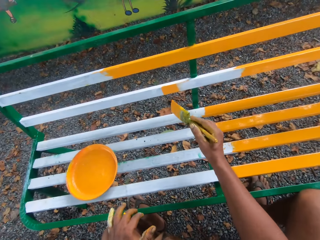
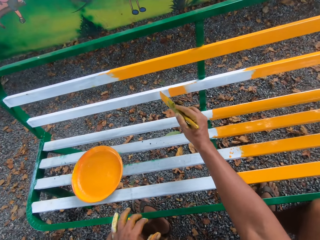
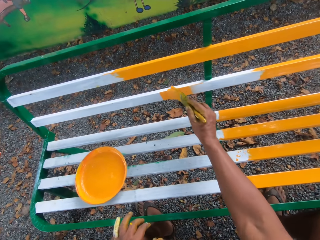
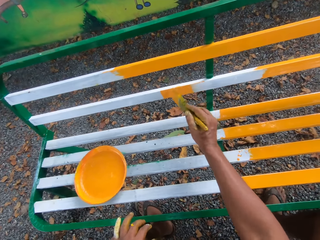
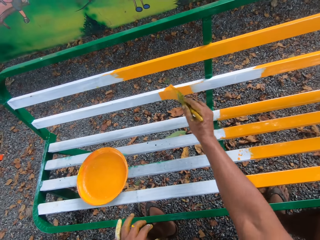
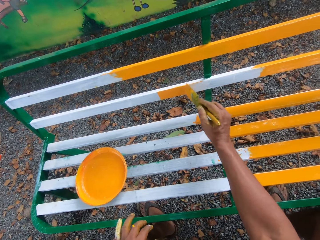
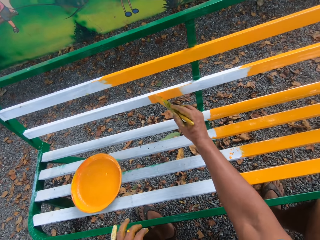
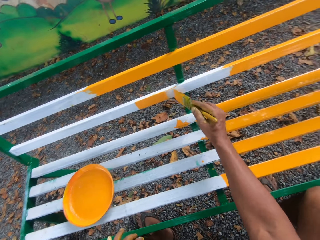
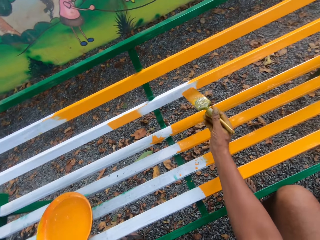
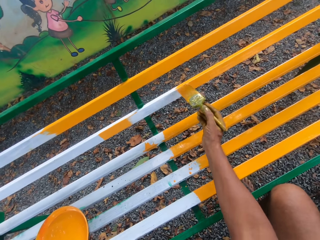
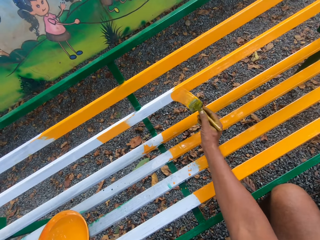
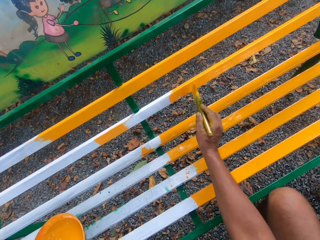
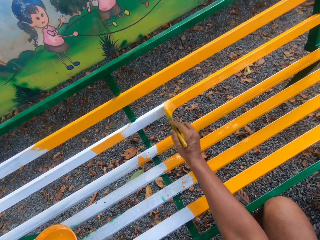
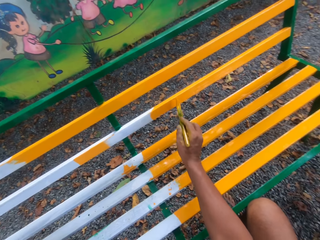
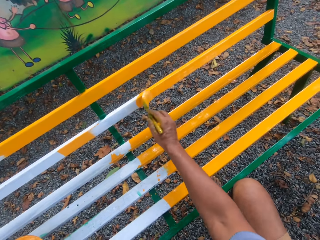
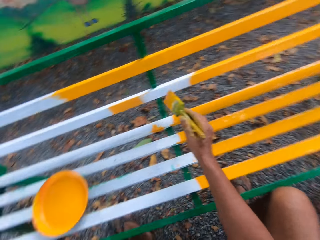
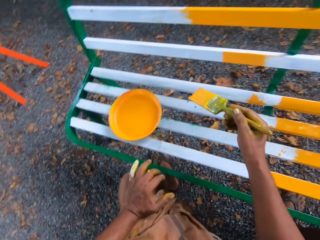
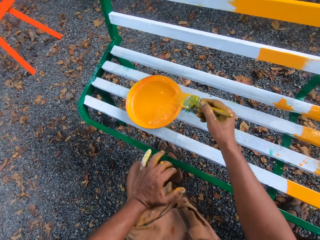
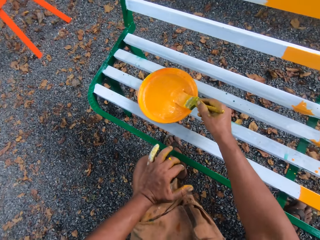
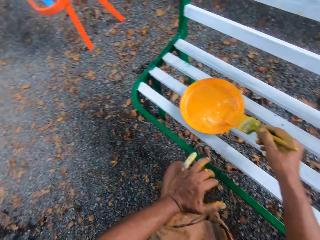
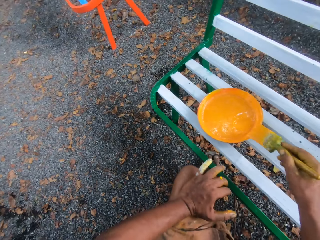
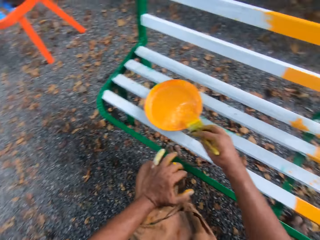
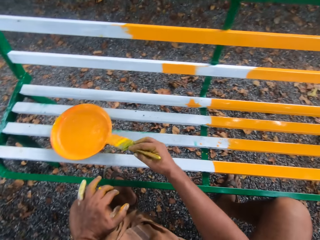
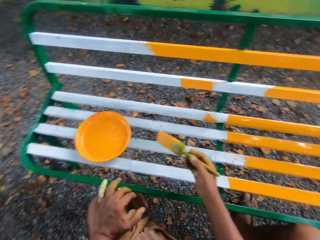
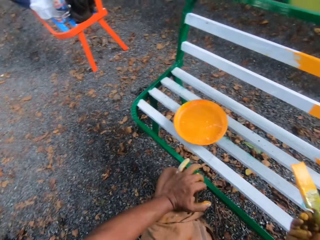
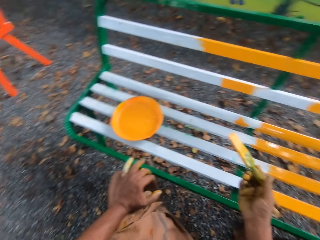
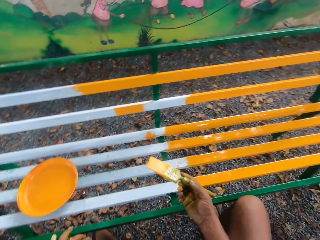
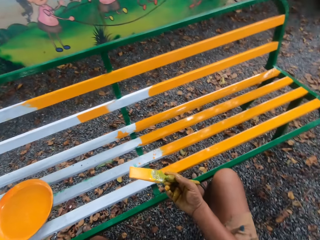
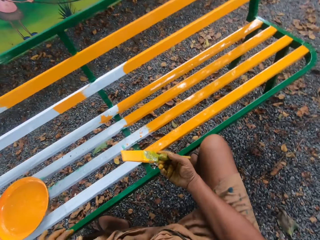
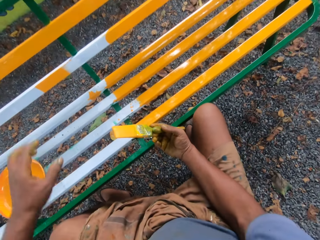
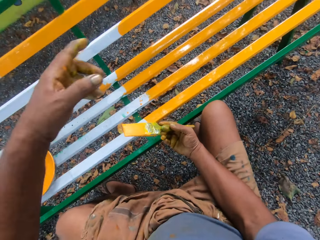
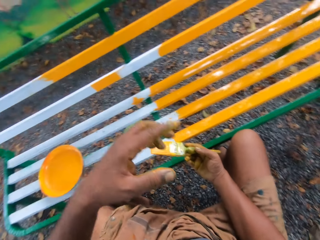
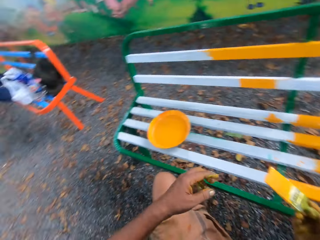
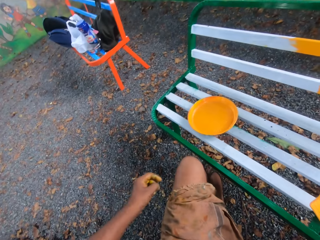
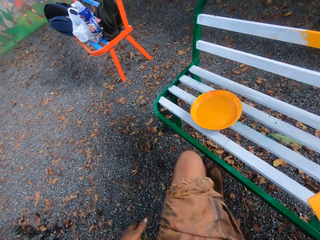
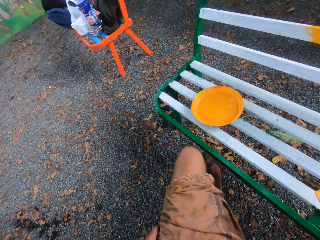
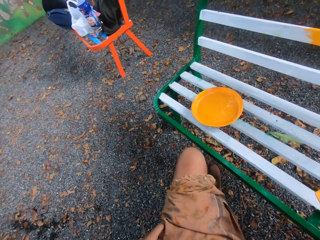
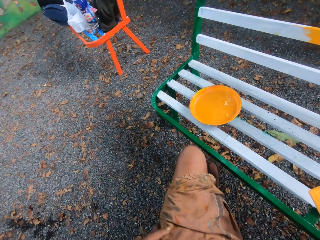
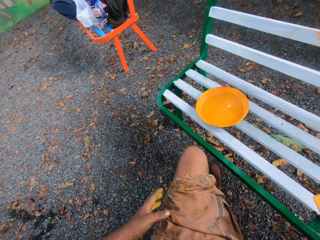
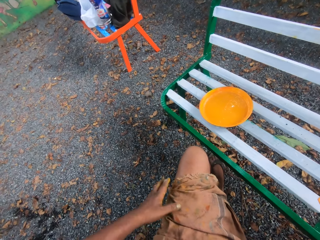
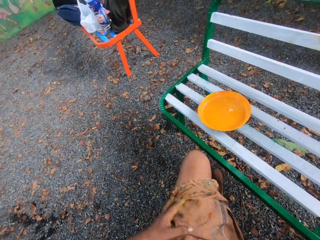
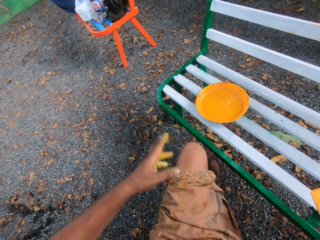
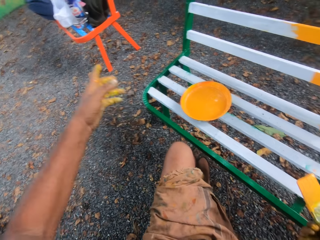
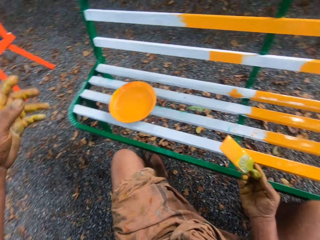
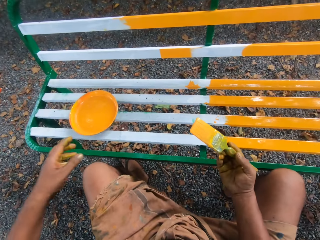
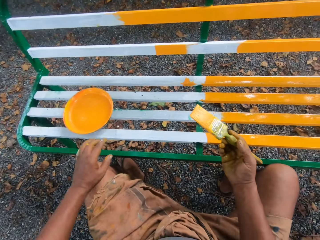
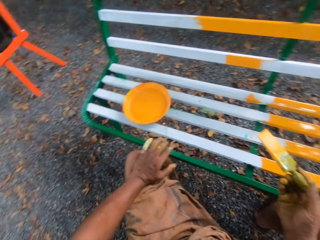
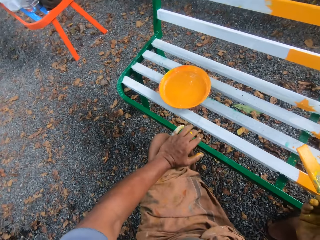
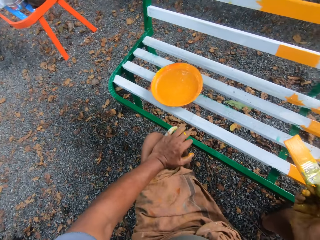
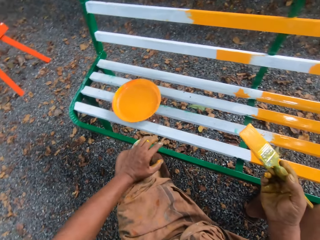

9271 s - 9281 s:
The camera wearer dips the brush in the paint.

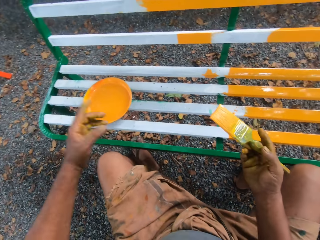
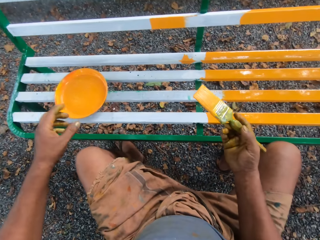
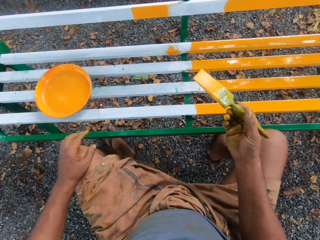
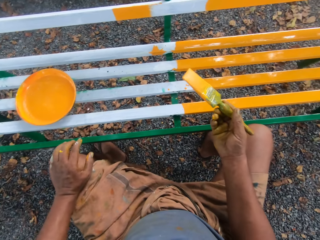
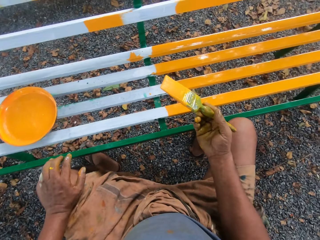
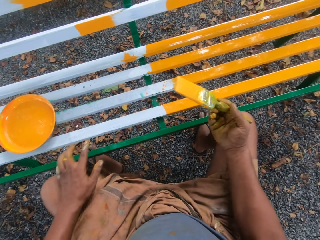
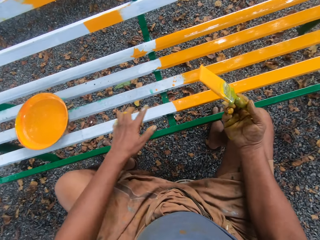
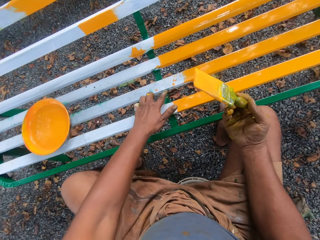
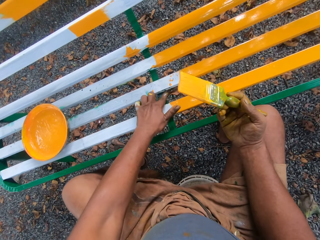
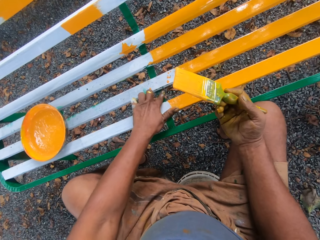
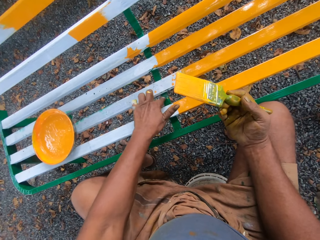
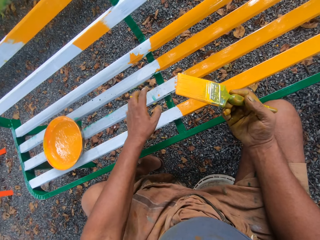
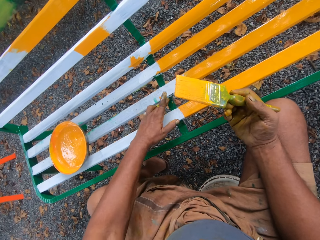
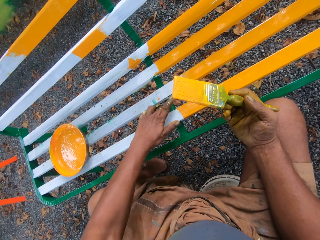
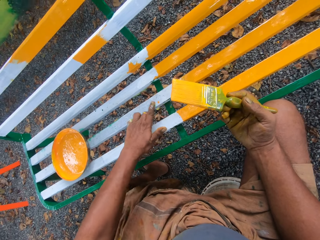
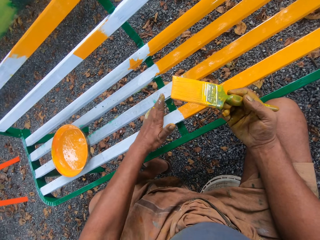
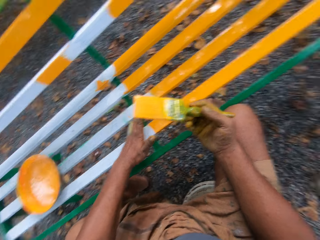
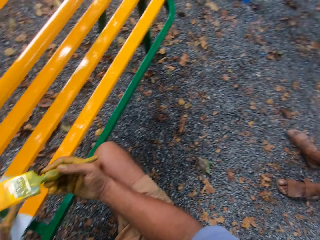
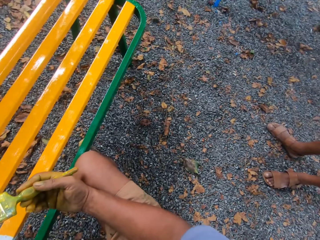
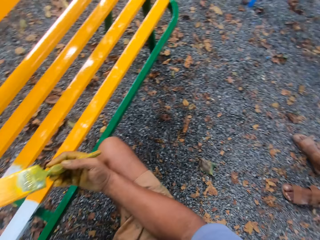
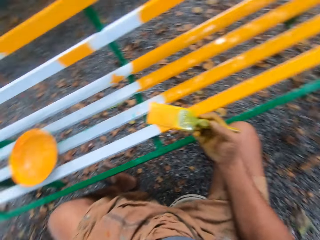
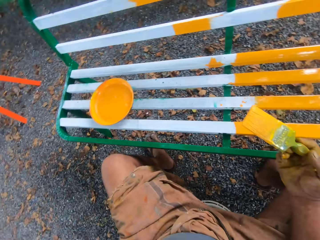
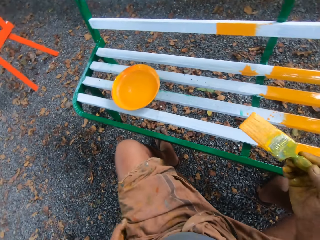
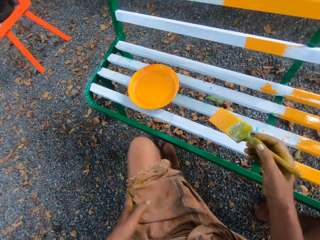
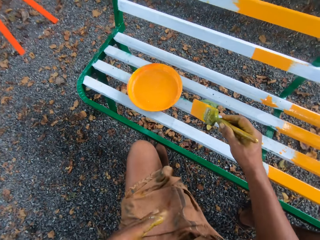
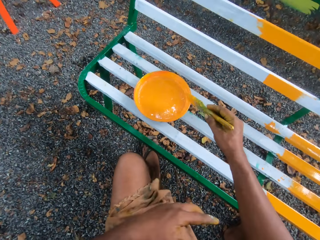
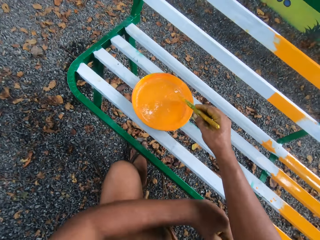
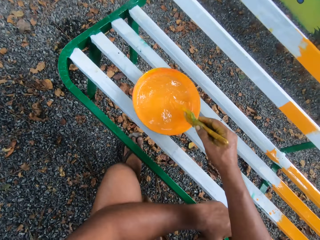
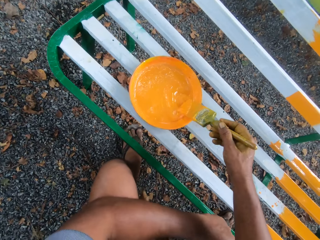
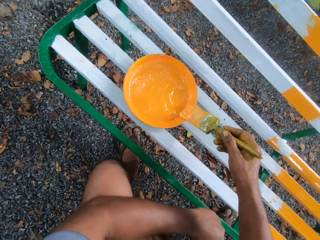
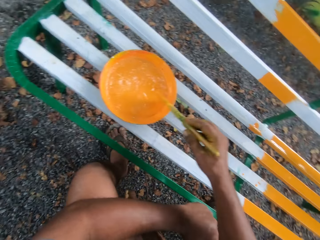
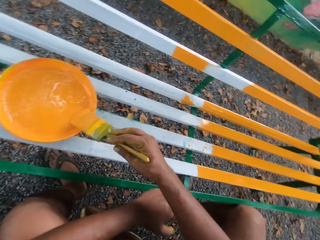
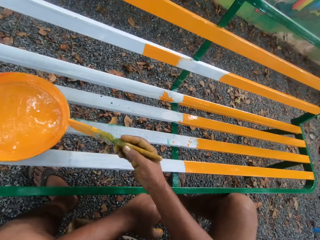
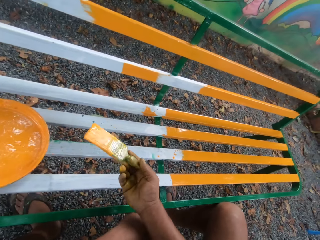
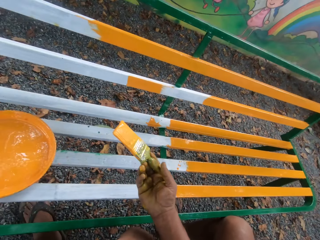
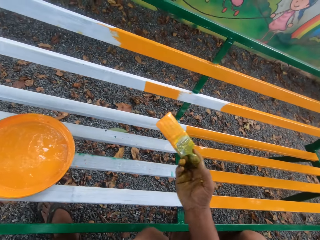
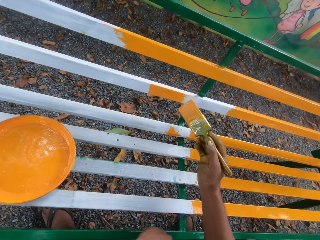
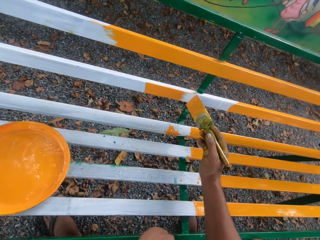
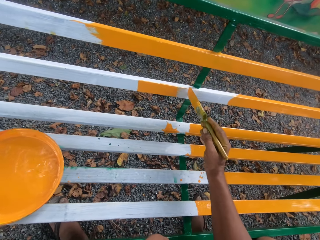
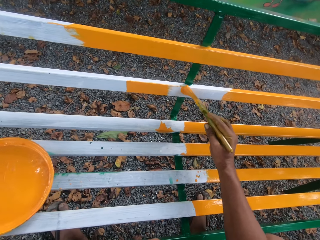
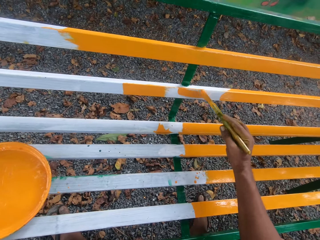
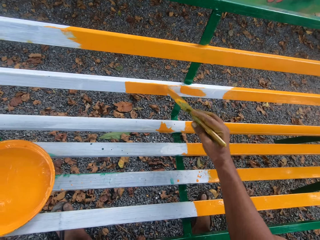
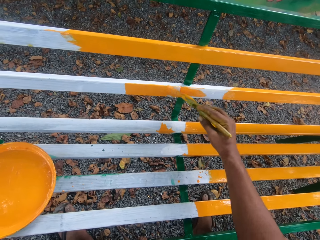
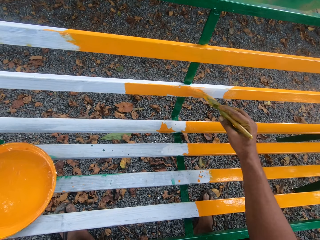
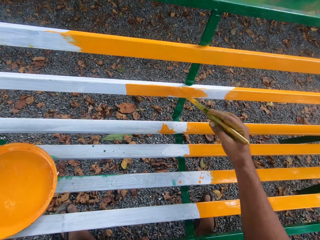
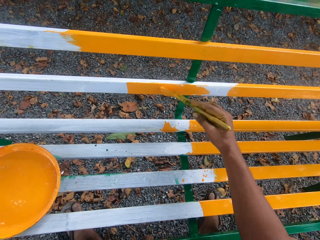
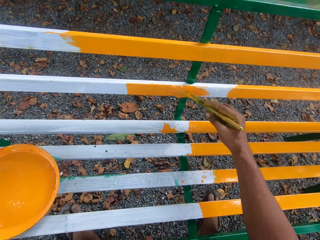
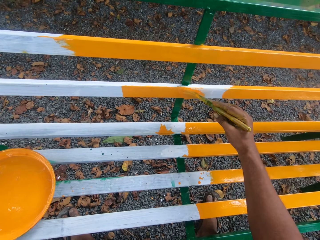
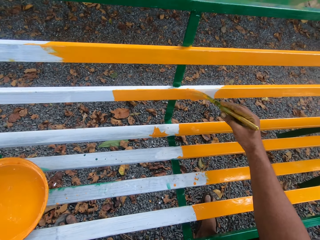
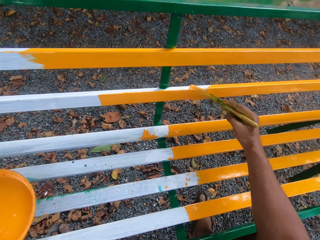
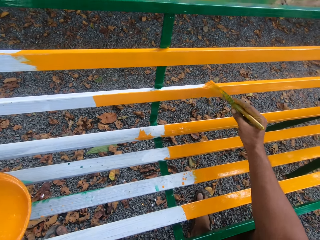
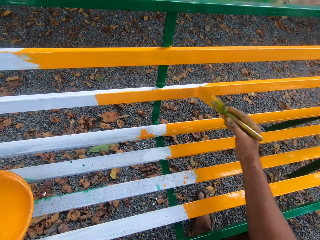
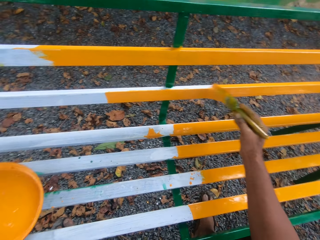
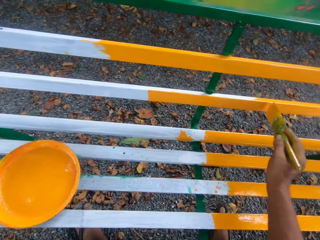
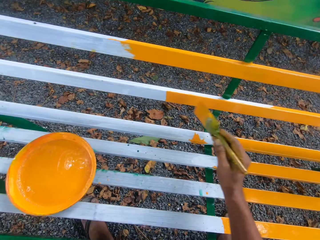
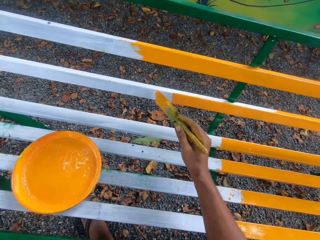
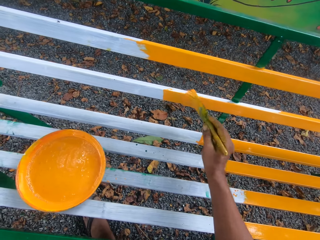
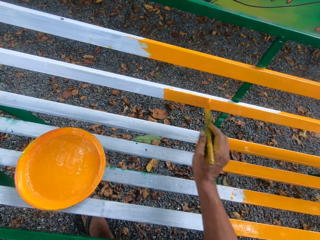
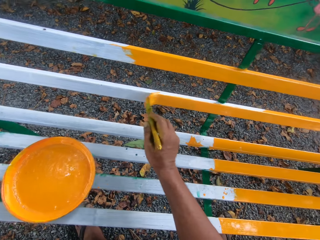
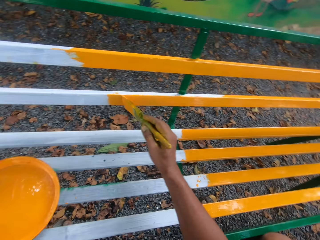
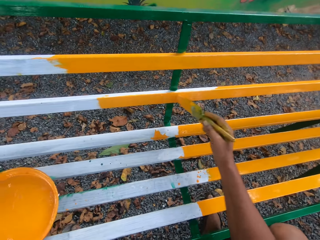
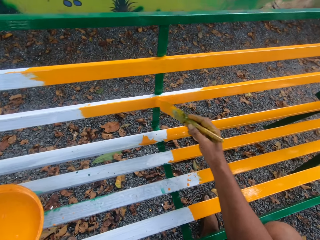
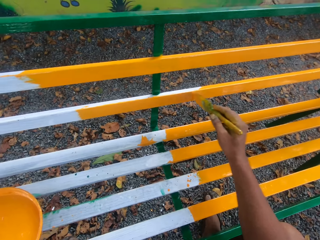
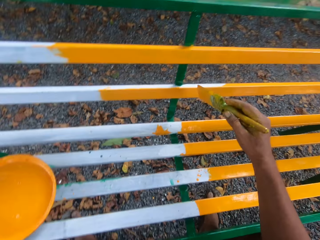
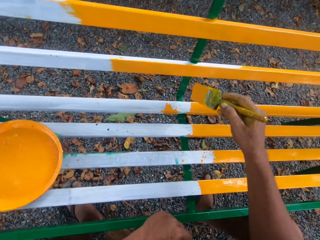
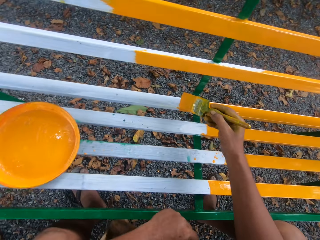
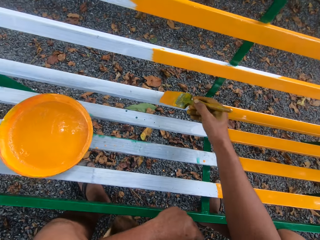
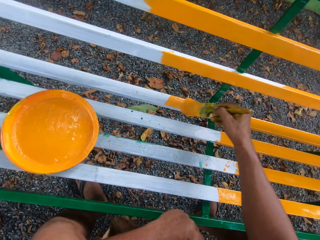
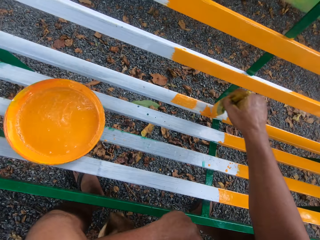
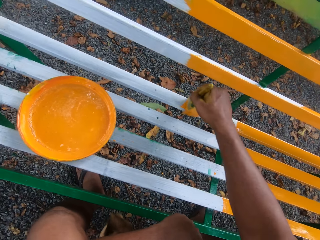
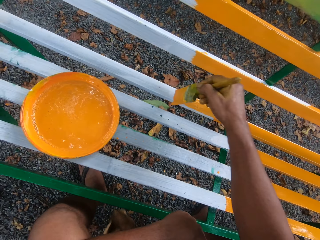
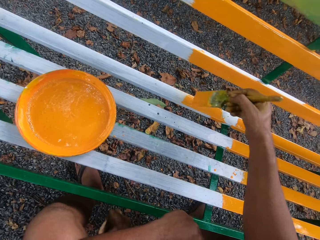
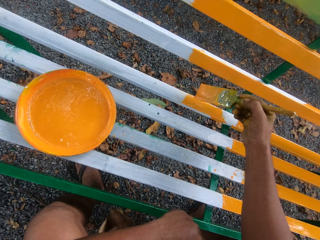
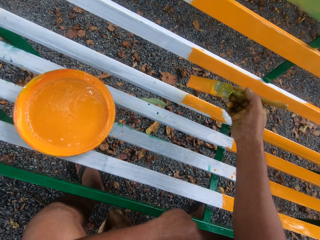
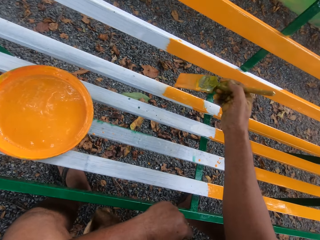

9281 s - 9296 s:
The camera wearer cleans the bench with his finger. He dips the brush into the paint. He paints the bench with the paint brush.
